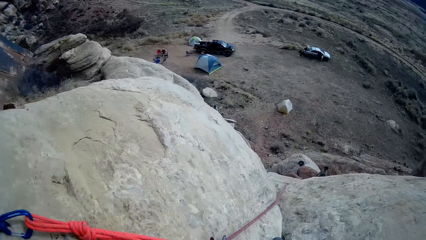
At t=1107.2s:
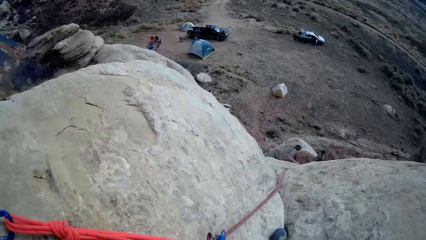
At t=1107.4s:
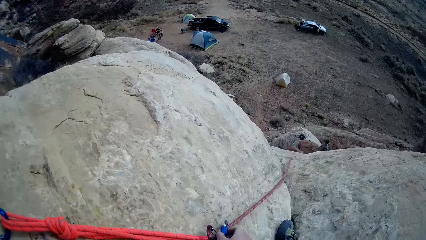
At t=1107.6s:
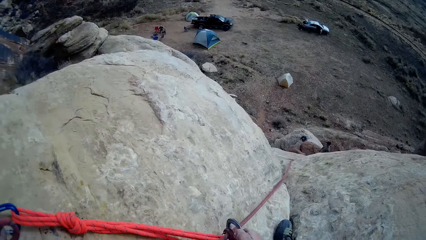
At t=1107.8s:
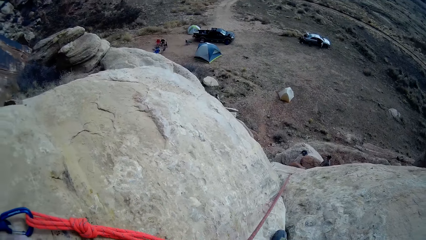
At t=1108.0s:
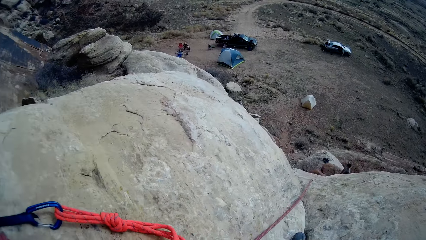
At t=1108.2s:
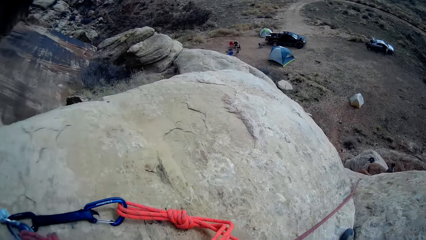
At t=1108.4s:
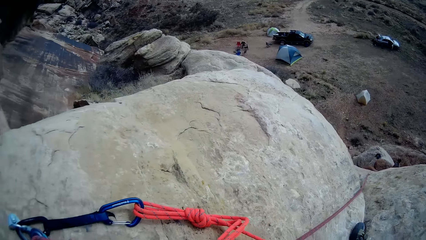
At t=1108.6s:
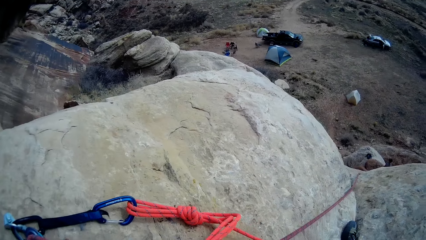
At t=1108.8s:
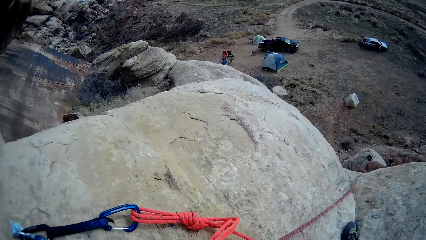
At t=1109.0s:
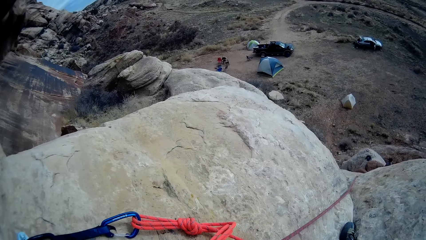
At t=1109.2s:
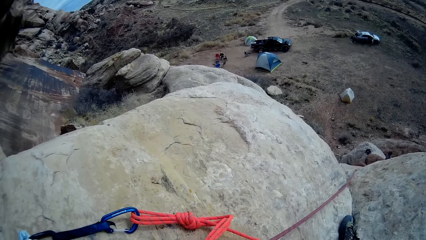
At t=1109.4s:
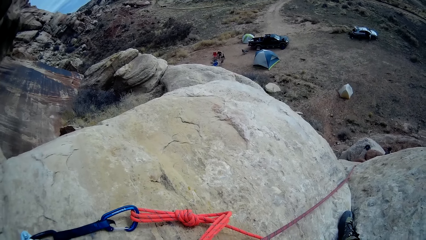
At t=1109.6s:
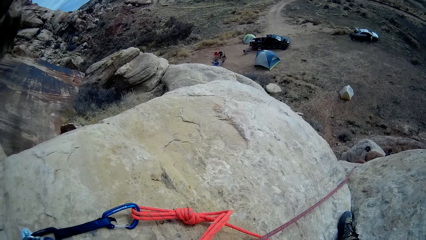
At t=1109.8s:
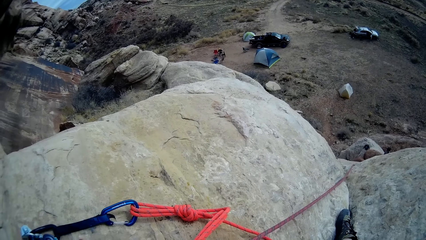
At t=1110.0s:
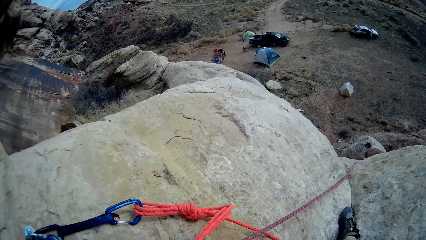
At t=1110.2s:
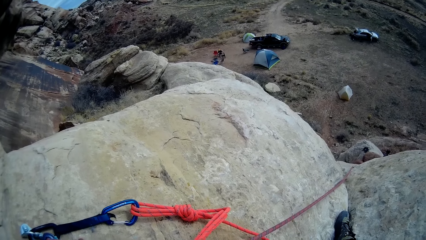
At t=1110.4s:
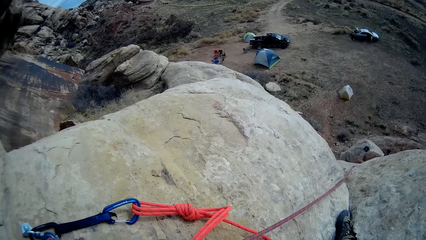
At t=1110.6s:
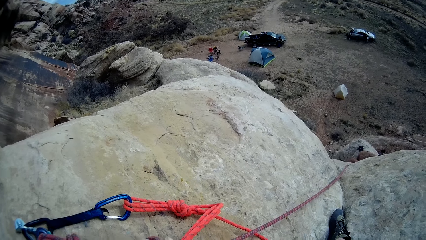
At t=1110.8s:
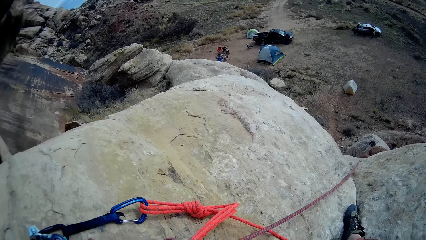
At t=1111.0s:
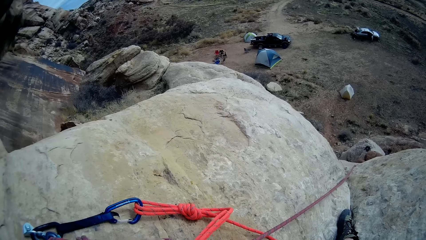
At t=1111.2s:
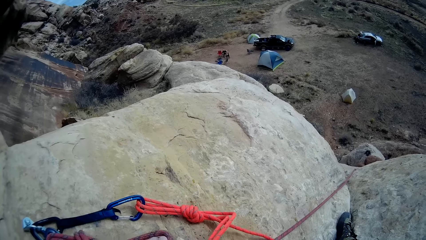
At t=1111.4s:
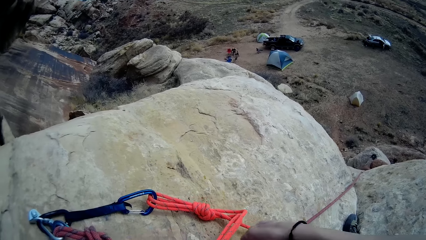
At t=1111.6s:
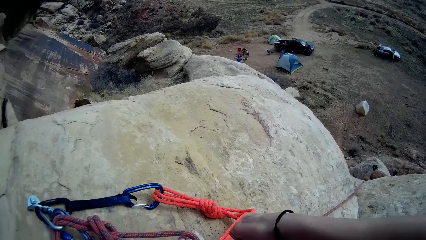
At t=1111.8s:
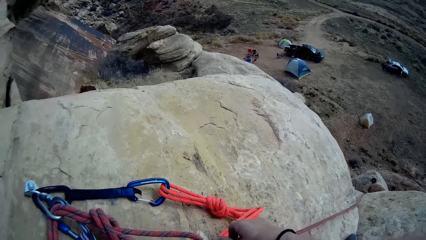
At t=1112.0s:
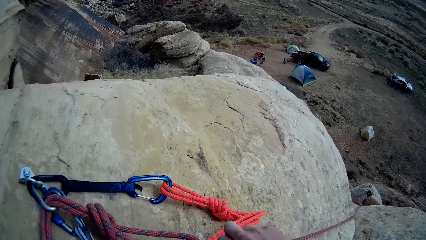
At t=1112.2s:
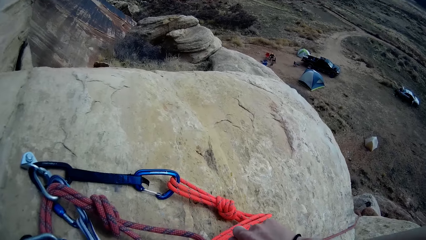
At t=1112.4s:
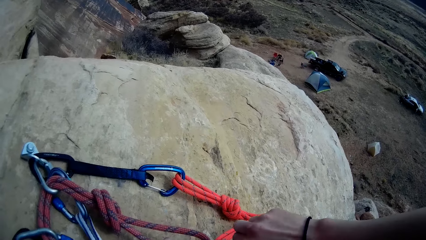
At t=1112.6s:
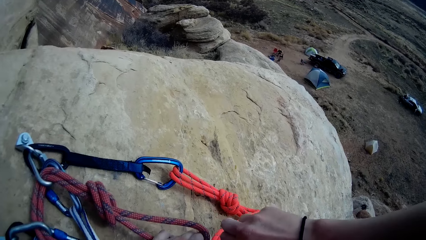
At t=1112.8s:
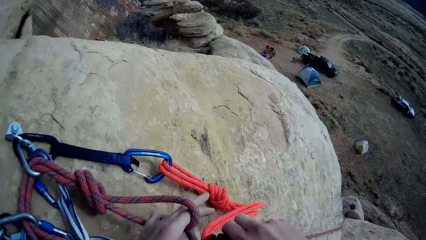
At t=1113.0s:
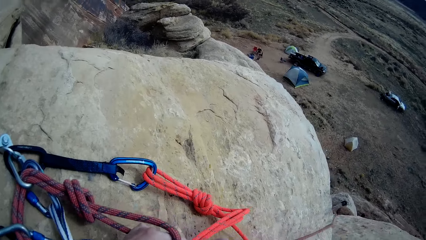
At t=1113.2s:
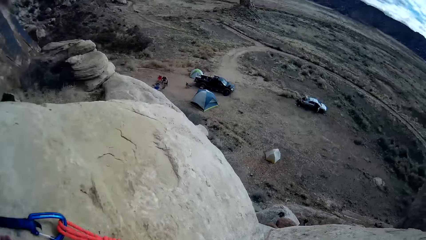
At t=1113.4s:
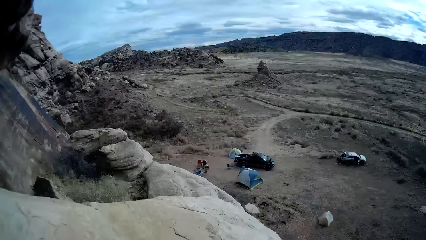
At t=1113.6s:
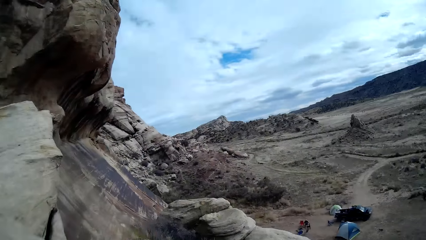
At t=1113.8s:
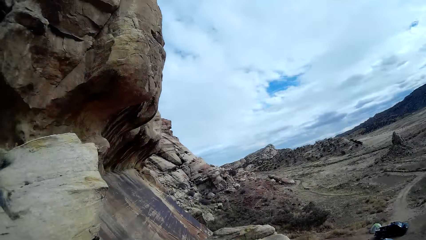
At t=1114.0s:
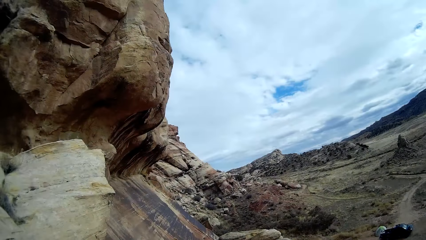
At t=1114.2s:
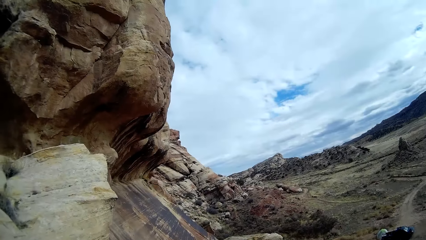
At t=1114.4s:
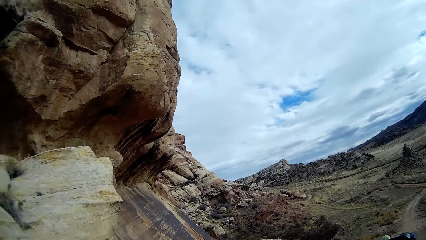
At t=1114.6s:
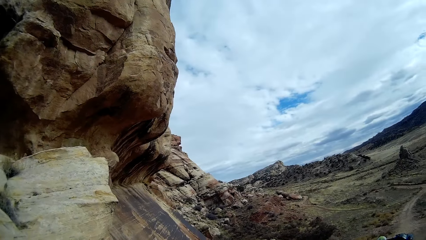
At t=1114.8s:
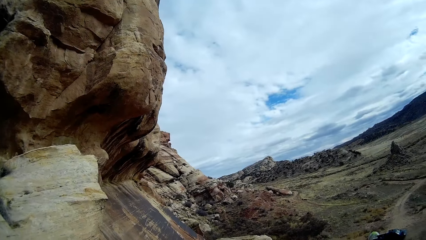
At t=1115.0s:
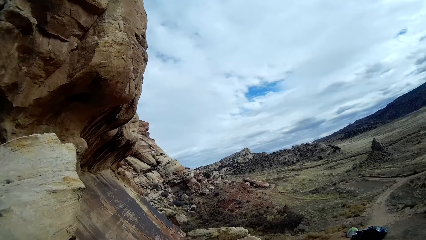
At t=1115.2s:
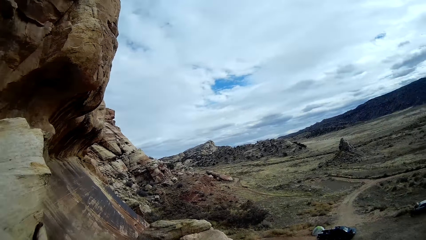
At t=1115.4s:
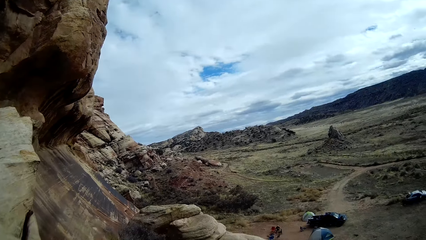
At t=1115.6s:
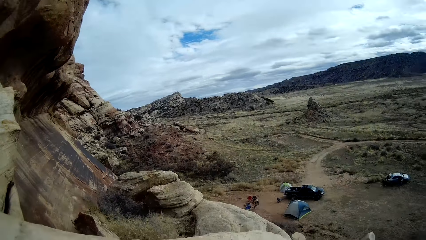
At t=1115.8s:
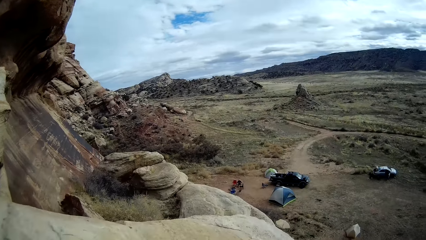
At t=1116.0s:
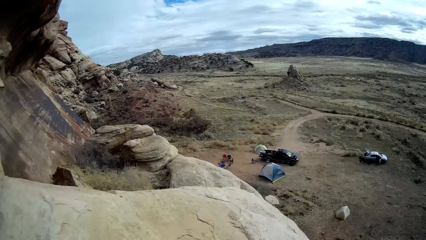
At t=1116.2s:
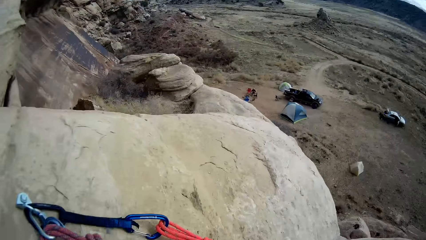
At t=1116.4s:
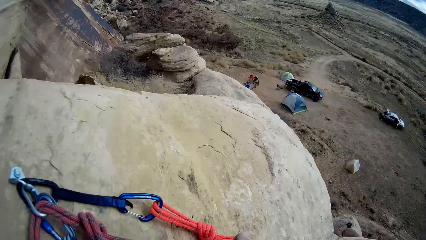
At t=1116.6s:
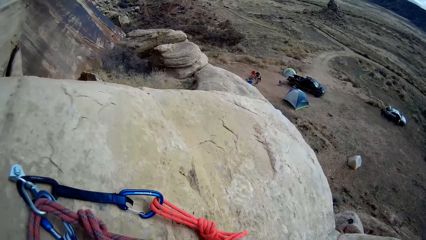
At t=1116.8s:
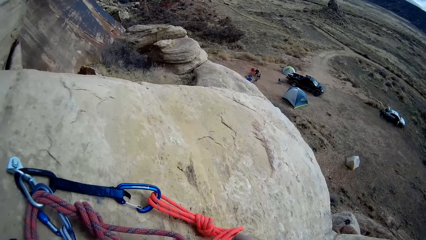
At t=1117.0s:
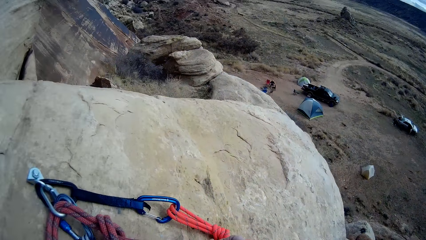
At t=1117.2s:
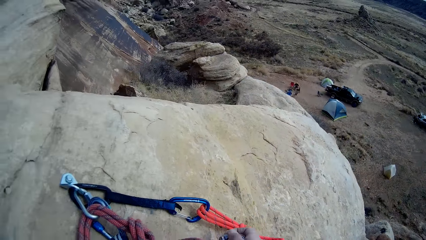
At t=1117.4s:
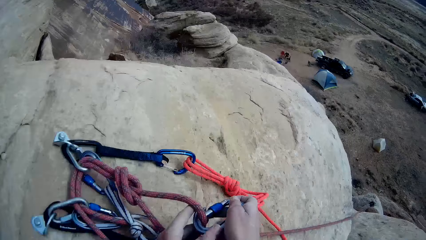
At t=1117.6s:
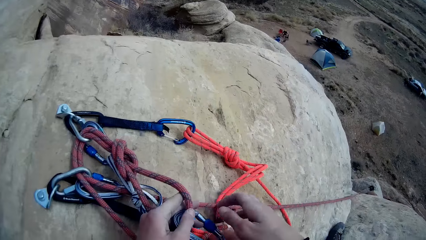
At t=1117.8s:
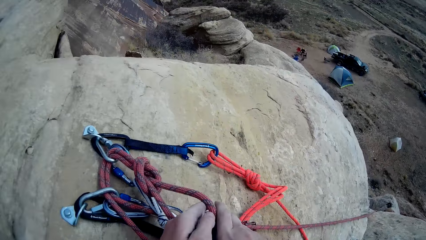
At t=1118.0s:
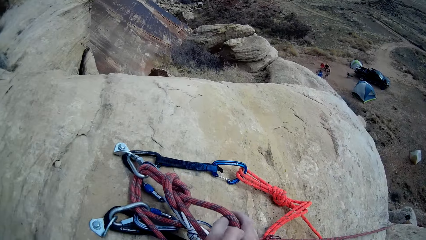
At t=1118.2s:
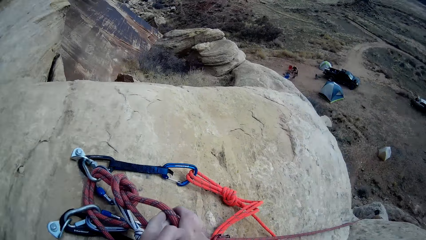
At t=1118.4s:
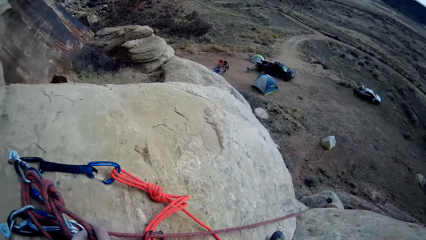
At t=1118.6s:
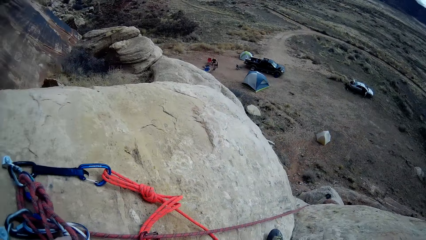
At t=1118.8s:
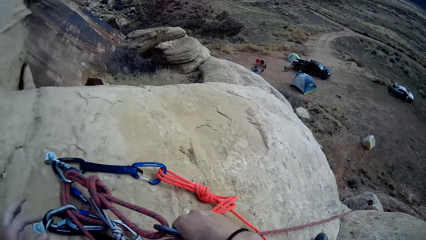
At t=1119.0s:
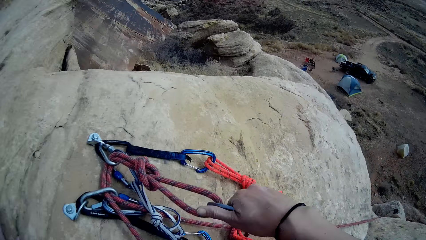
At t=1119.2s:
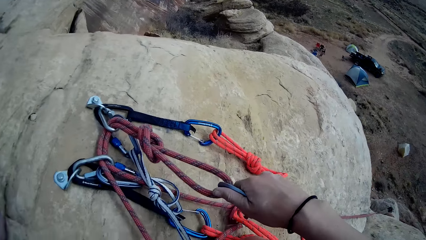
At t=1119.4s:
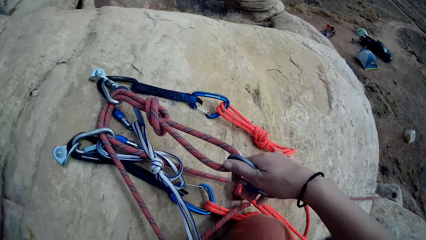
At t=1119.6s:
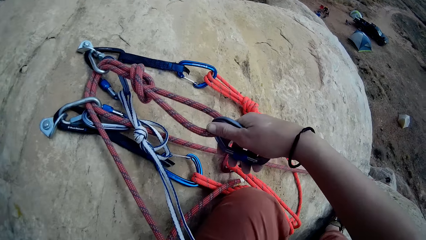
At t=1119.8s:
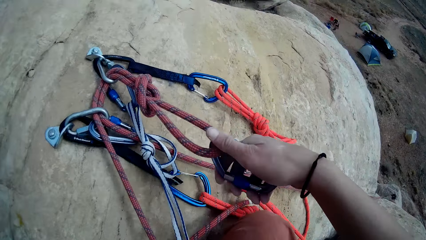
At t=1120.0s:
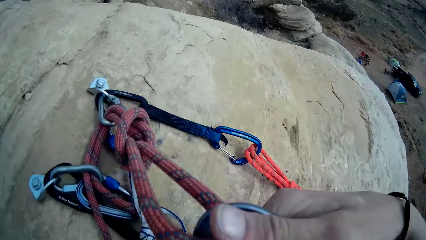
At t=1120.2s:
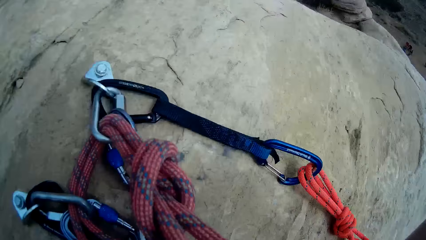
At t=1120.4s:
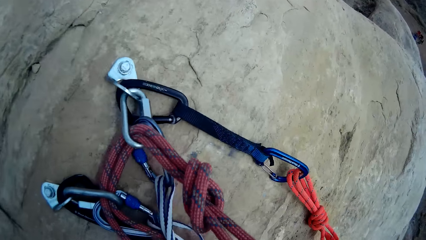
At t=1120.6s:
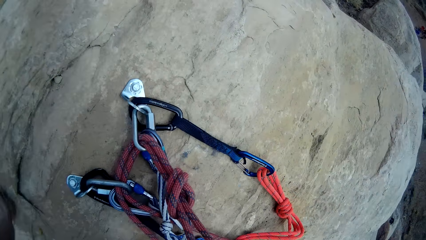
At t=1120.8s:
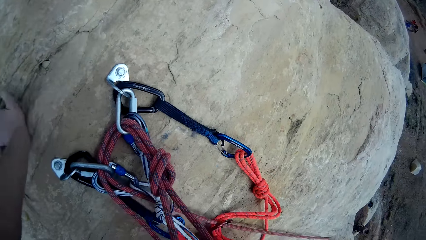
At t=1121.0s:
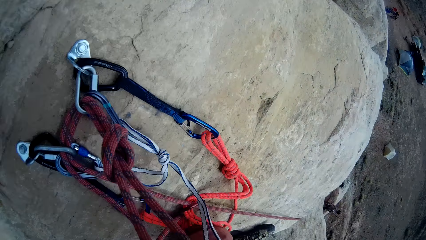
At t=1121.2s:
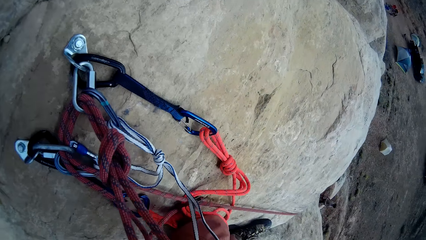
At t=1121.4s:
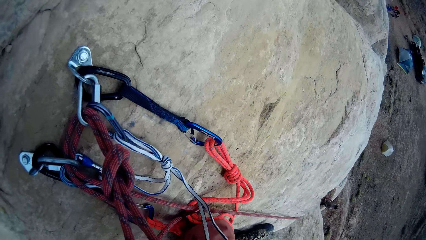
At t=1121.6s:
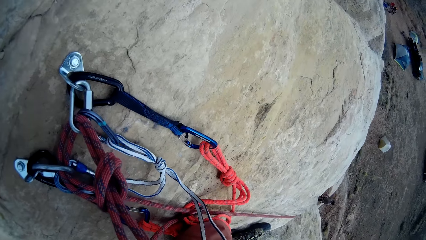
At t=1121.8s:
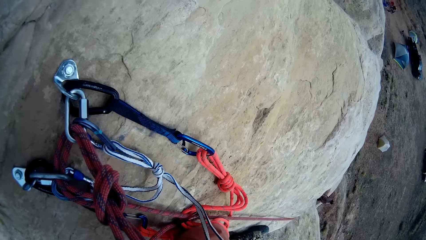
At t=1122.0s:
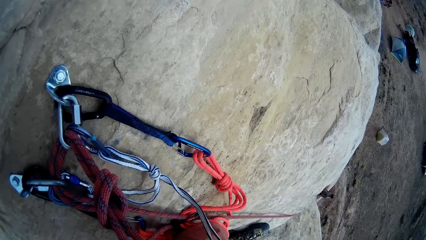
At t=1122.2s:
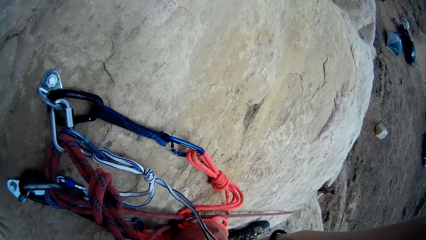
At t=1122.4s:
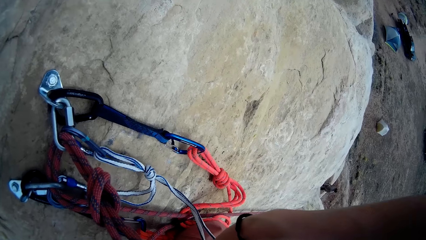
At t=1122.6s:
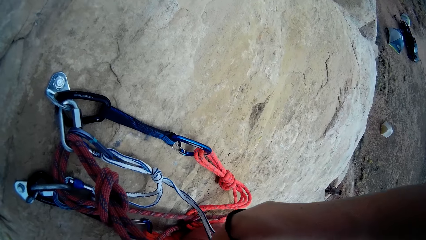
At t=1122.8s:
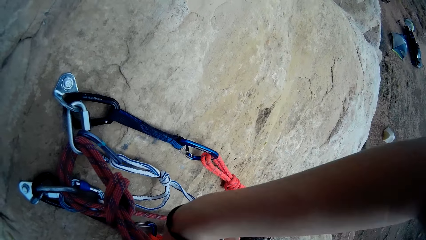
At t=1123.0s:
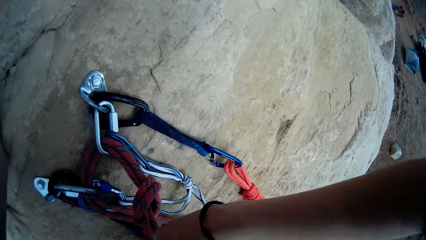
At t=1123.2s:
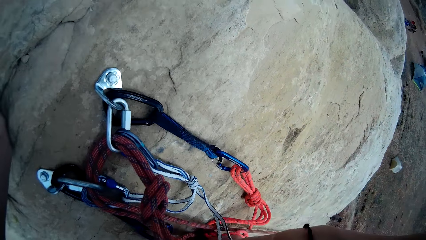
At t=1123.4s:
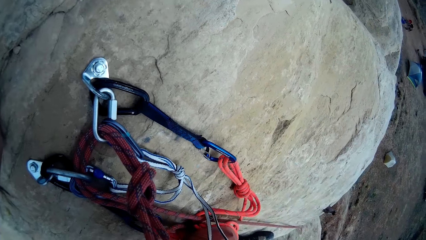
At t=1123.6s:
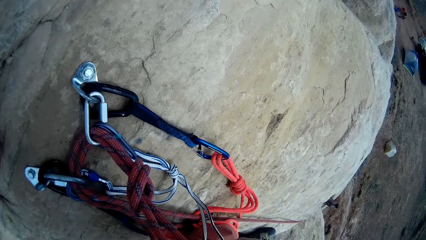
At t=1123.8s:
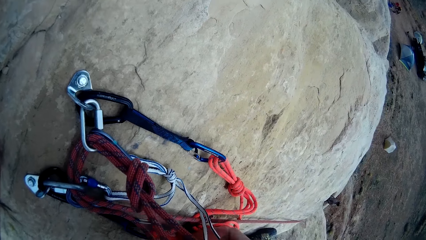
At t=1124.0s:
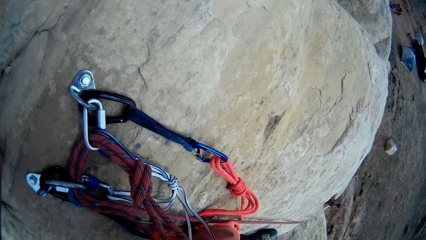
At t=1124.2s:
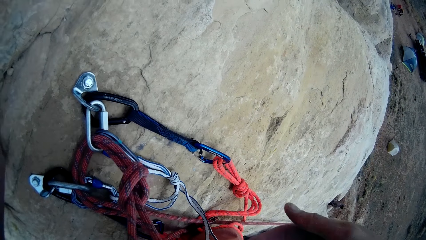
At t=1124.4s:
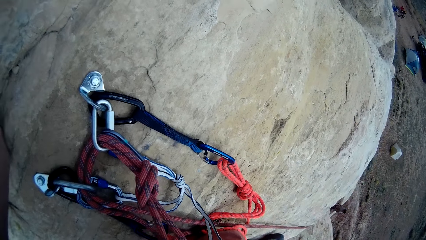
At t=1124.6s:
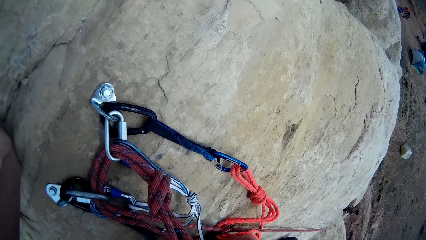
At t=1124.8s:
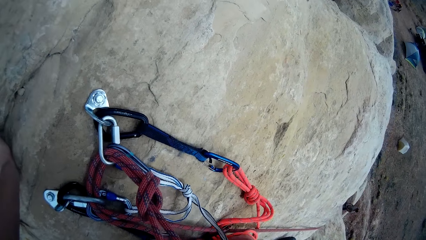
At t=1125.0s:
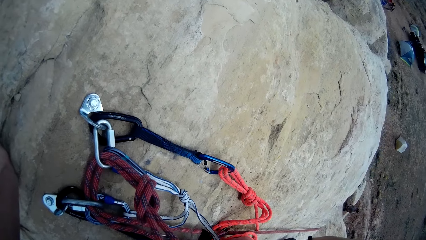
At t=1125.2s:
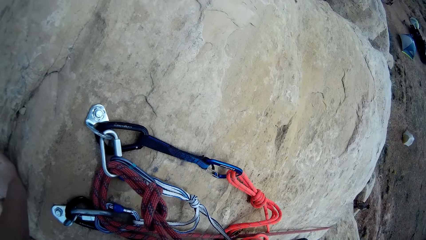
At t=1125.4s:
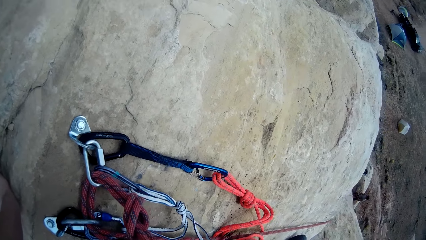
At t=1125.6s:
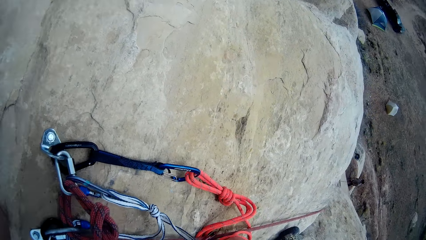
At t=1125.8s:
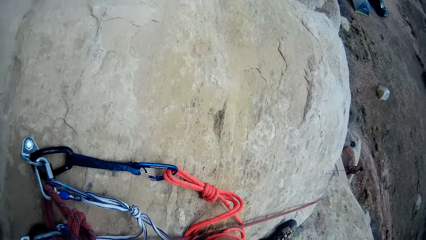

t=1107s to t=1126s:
The camera wearer attaches a carabiner to the rope.
